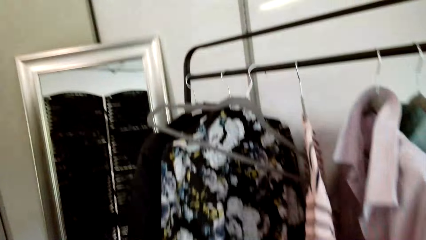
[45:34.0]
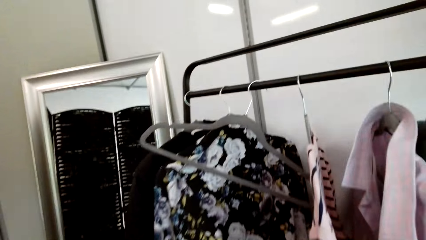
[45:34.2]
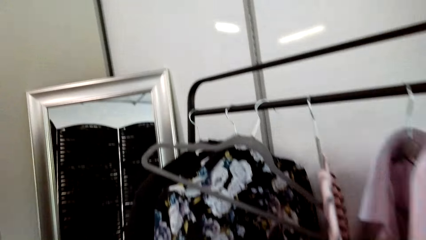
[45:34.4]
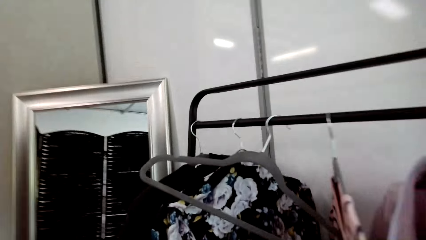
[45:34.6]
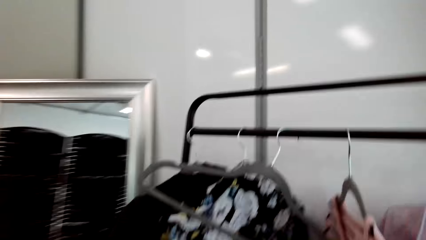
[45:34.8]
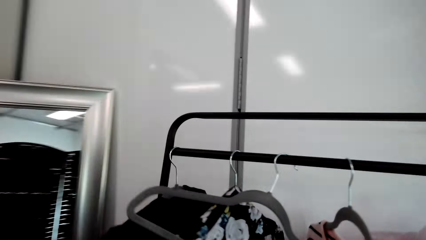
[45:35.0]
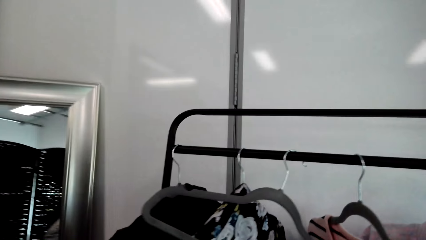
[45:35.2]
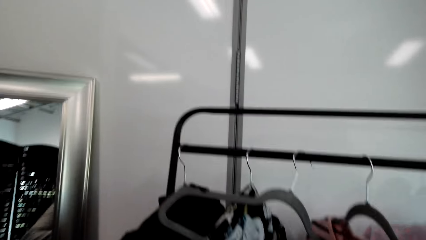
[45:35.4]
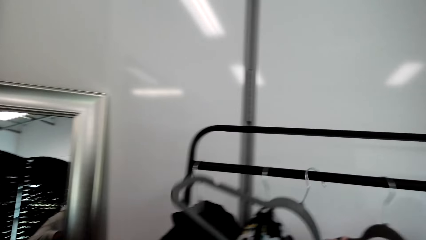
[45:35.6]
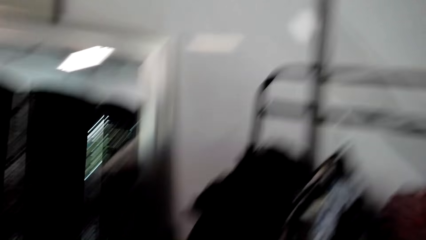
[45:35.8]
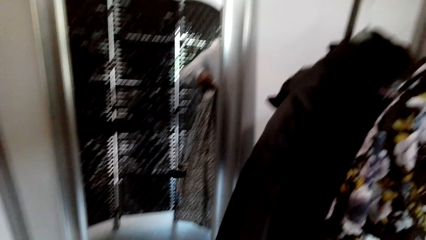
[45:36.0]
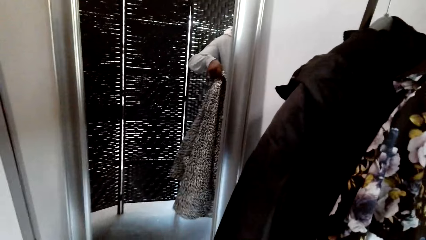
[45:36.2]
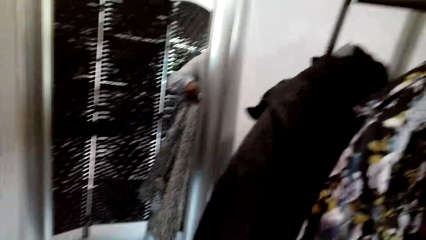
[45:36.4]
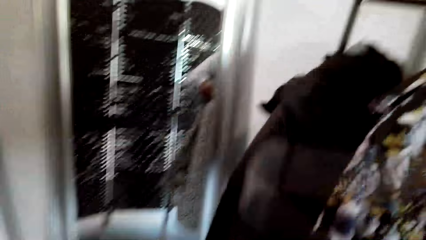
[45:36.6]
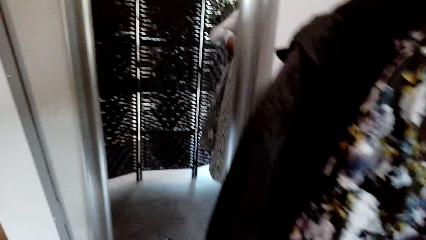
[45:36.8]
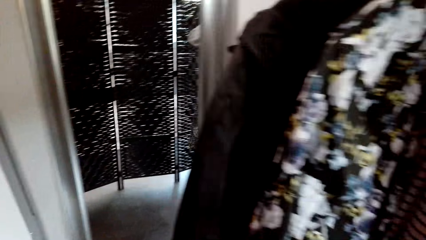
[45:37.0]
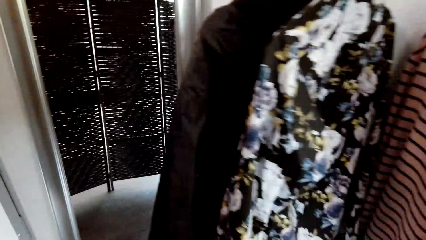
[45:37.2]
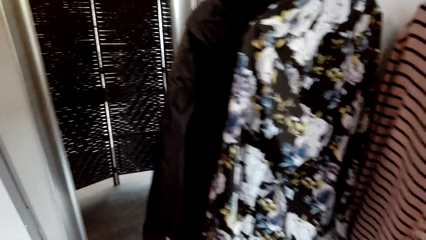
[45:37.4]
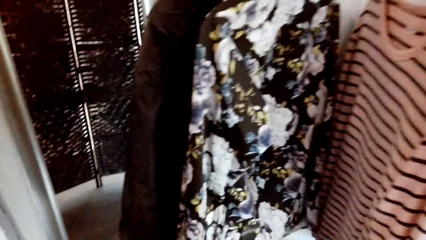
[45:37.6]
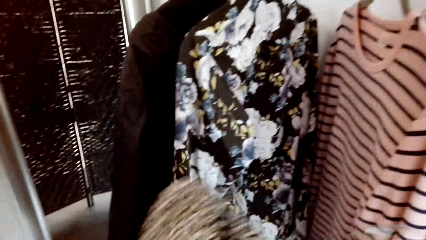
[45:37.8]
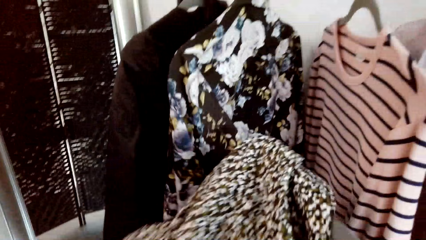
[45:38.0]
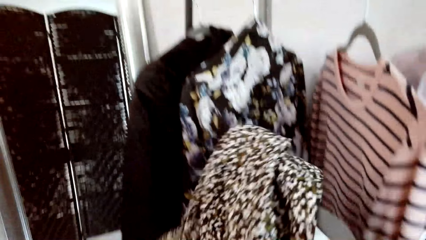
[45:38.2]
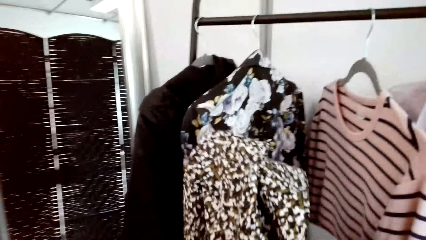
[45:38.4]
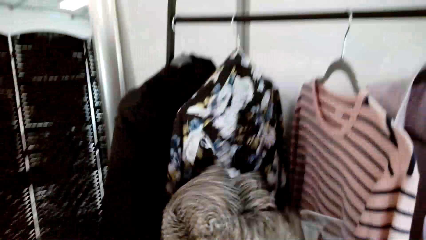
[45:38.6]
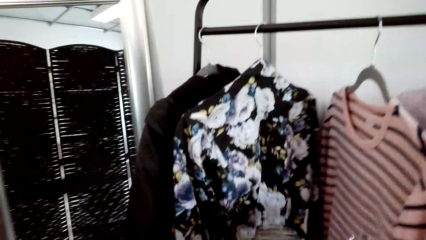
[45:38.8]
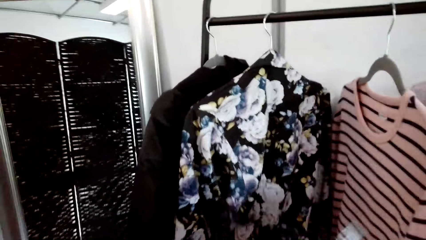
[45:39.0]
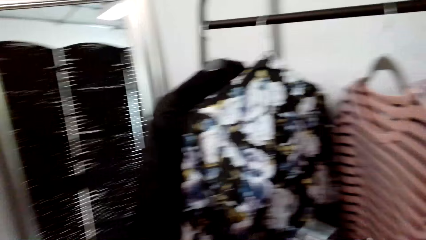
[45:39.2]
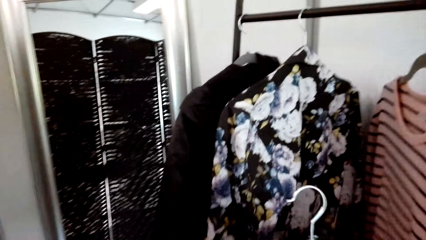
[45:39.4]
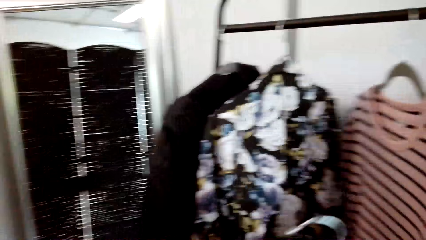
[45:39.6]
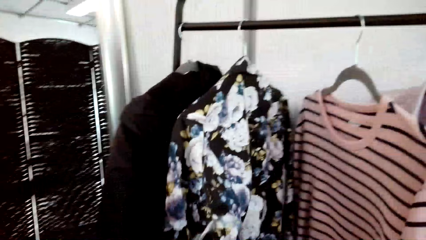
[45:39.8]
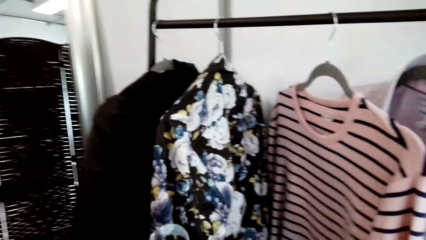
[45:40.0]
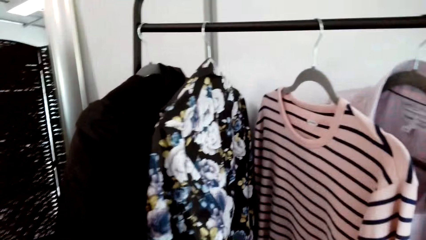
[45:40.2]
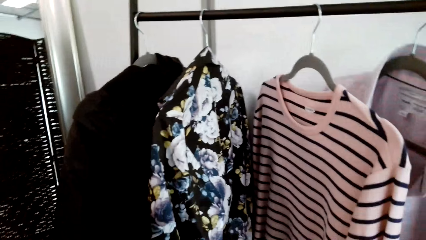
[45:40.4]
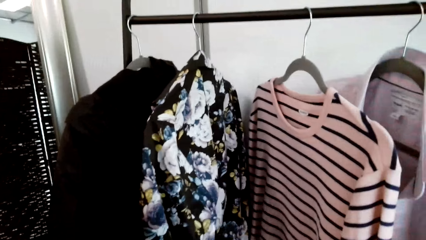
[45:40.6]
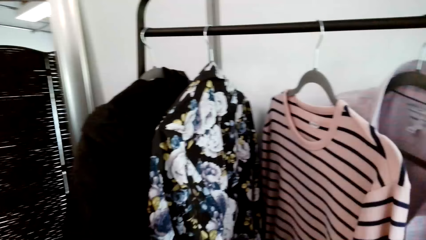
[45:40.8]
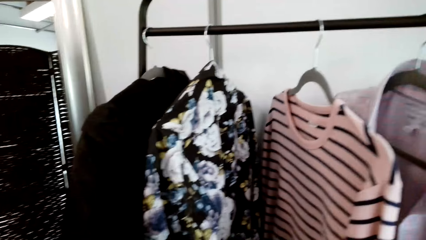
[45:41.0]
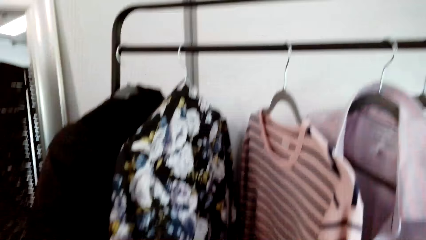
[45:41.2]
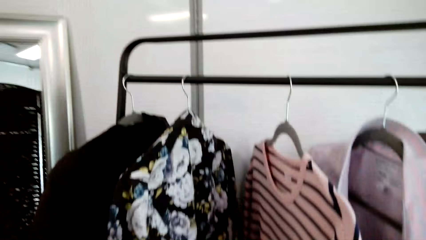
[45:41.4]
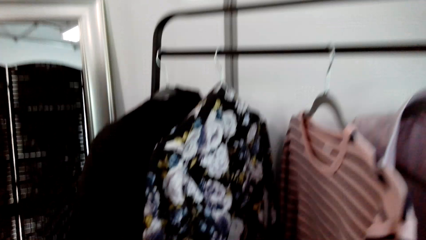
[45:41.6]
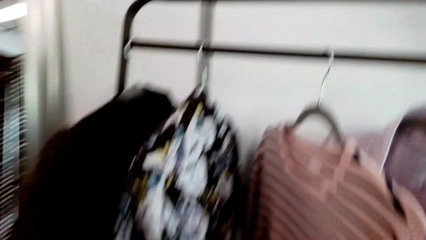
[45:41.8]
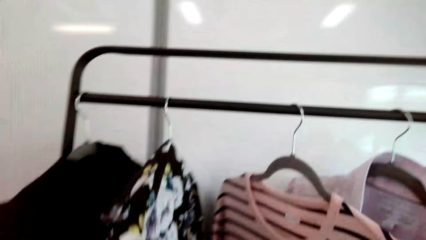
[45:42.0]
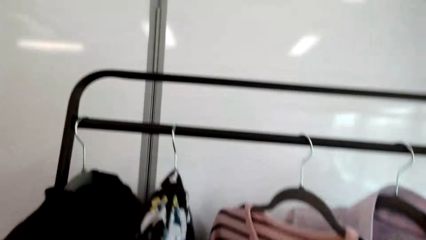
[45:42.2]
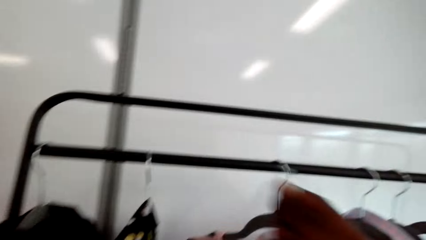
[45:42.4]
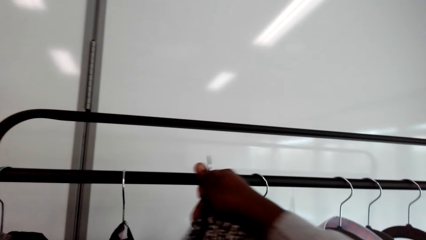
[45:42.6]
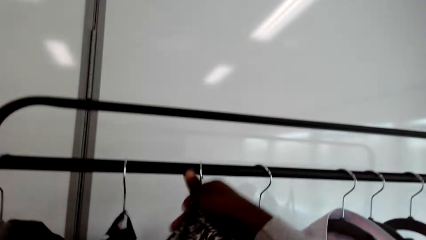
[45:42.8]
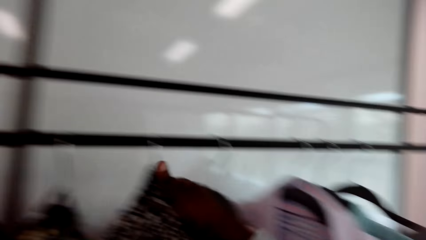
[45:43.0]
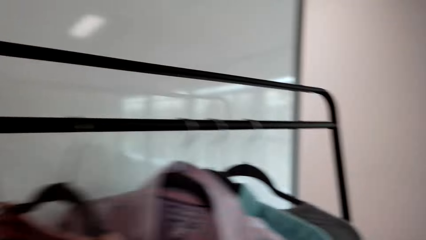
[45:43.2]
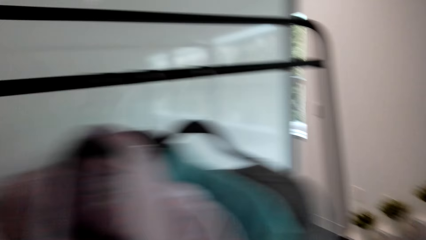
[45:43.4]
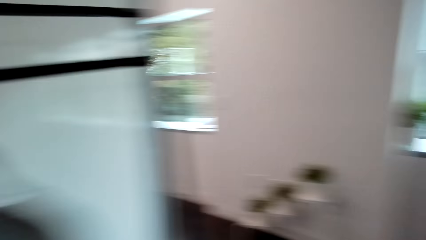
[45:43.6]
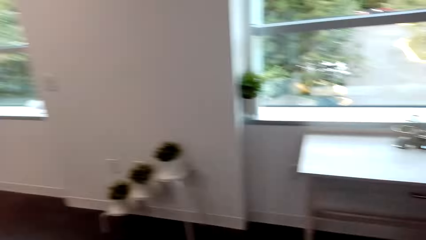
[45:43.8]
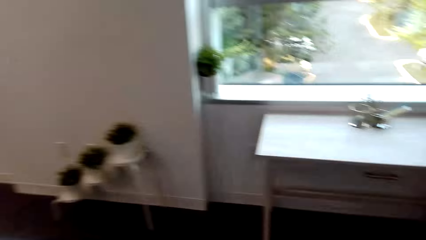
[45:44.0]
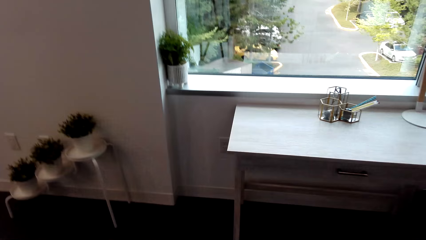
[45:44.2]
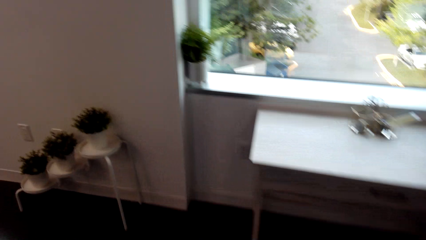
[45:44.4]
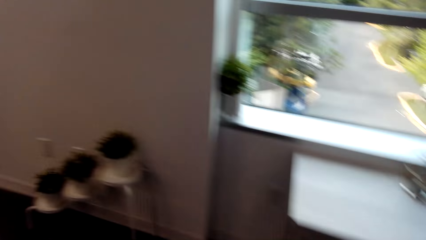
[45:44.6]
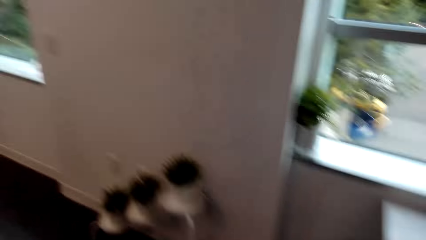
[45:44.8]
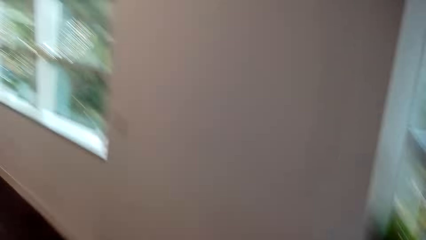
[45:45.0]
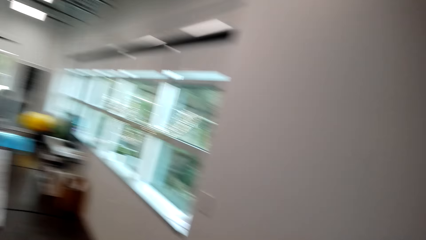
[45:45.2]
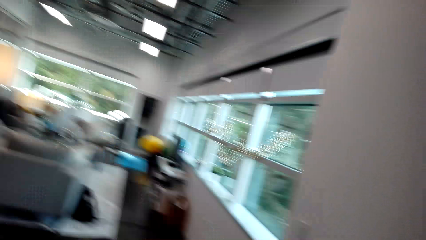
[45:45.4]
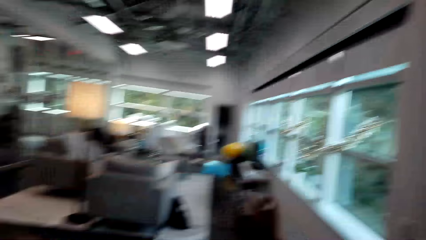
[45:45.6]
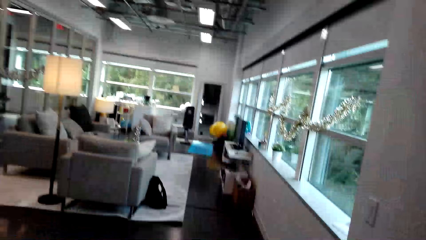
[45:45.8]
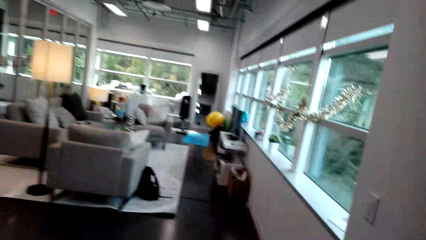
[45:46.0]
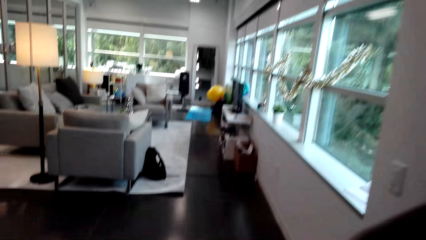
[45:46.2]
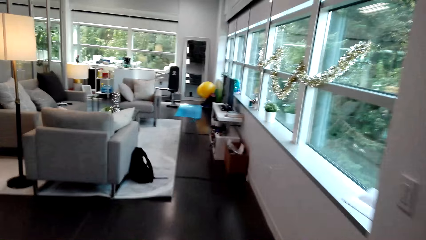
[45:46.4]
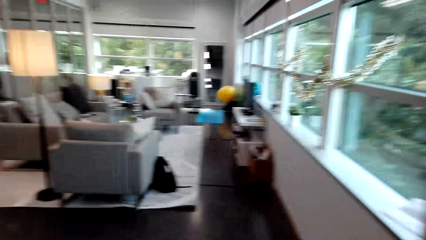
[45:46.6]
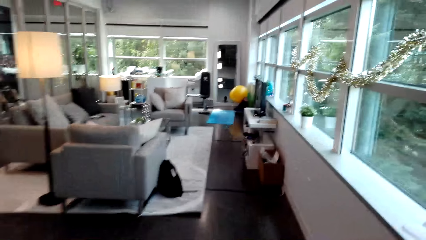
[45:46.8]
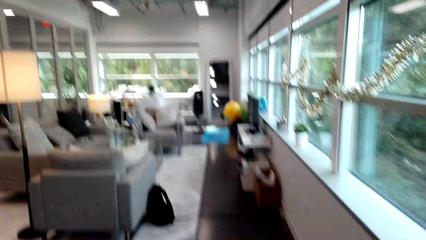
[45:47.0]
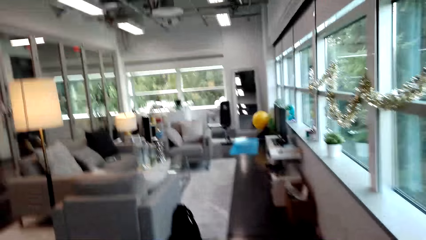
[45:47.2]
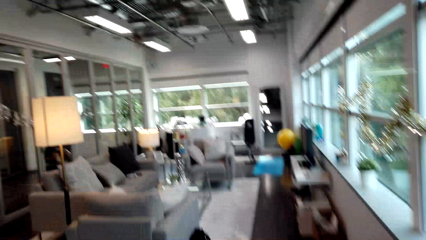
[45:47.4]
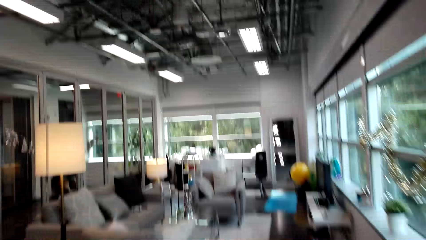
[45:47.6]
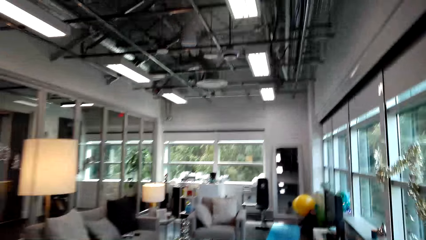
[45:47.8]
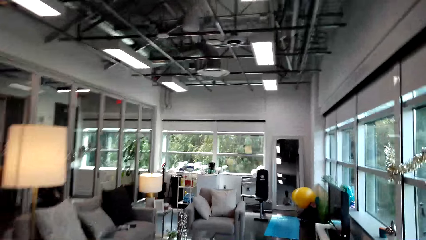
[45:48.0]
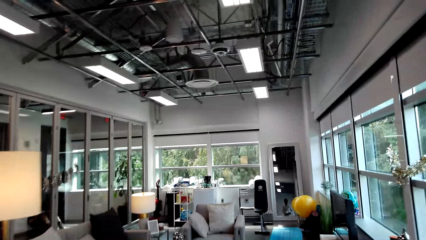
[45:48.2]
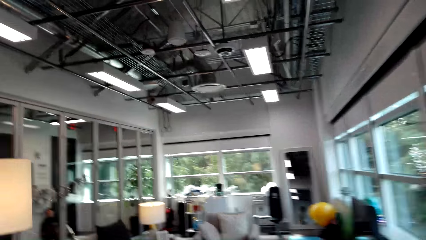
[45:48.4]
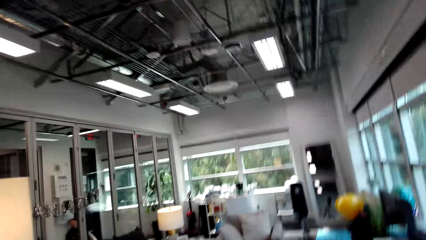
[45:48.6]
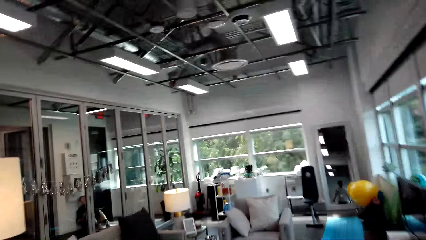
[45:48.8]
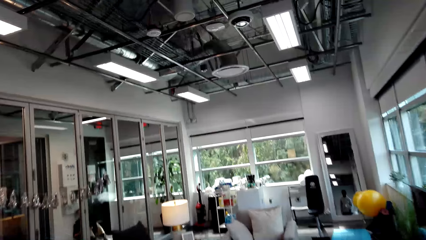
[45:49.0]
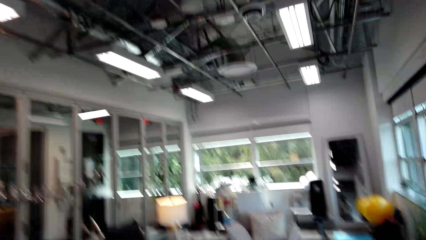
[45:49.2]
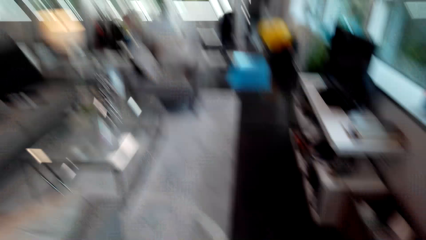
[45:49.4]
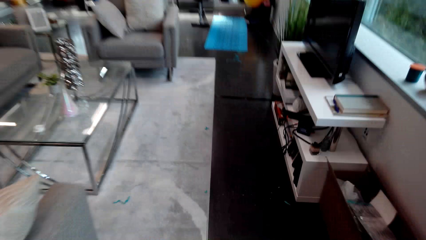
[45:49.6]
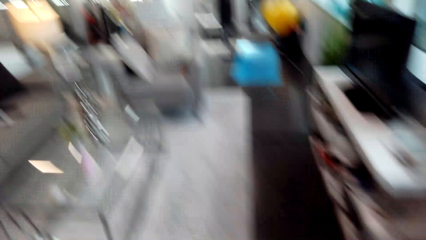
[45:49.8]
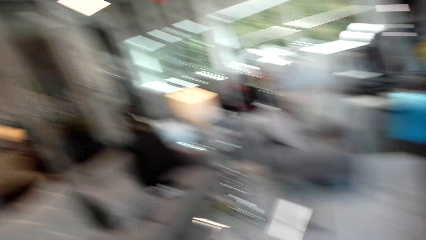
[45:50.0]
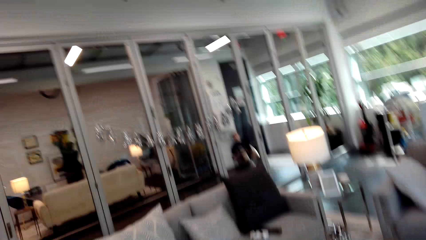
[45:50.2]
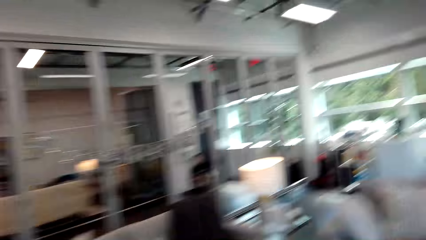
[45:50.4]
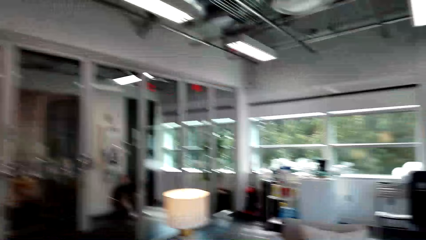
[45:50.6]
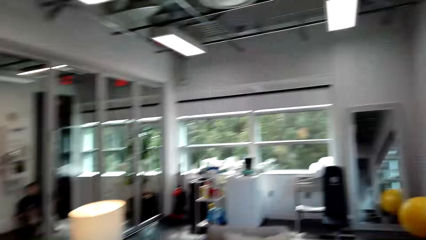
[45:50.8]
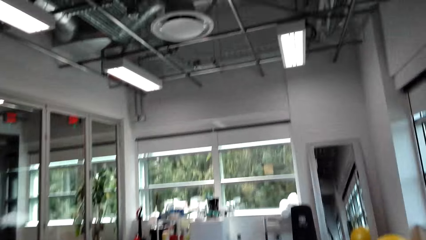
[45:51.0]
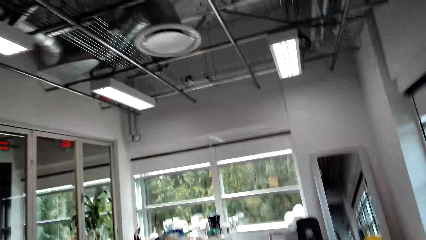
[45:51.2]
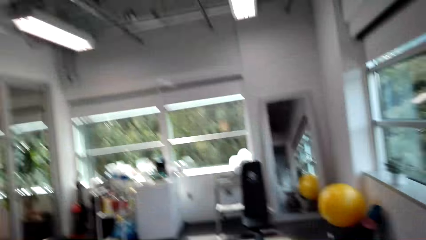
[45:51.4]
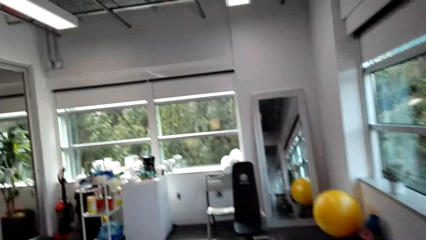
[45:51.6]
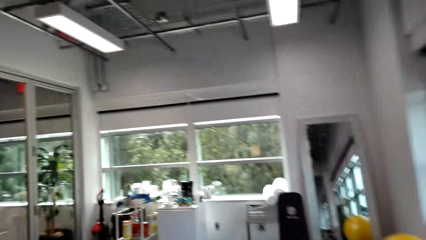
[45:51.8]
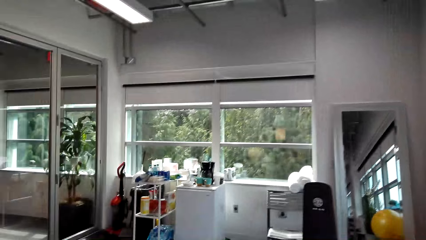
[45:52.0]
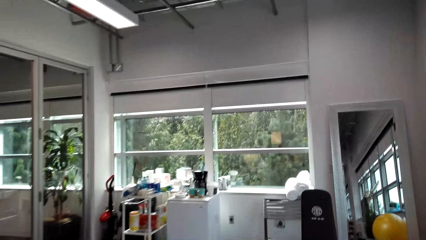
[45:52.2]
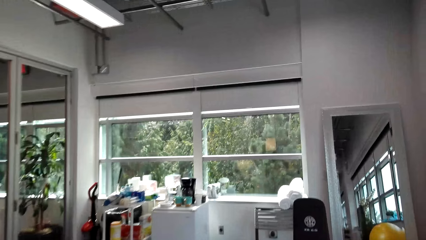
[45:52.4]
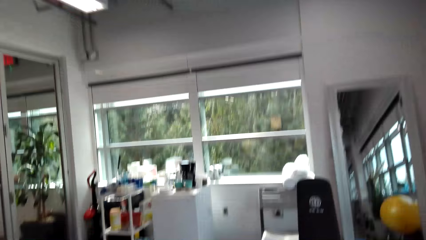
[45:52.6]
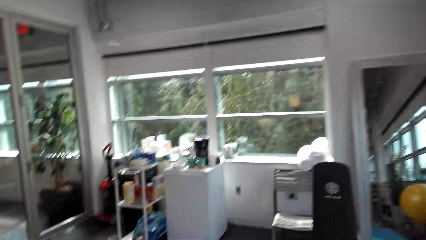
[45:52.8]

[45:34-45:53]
The camera wearer picks up the hanger. He adjusts clothes on the hanger. He removes clothes from the hanger. He adjusts the clothes on his hands. He holds the shirt. He looks around a room. He hangs the shirt on the hanger. He walks towards the living room. He looks around the room. He walks around the room.
